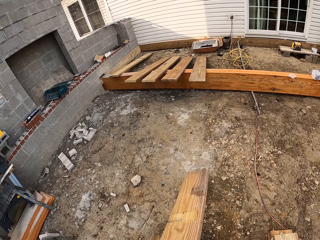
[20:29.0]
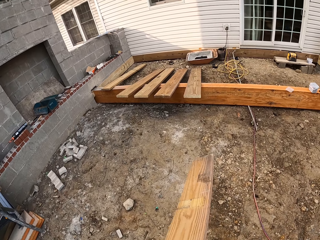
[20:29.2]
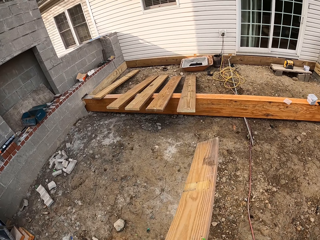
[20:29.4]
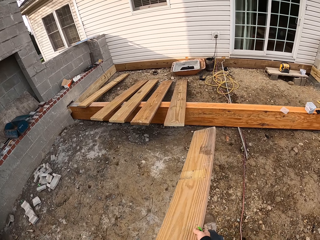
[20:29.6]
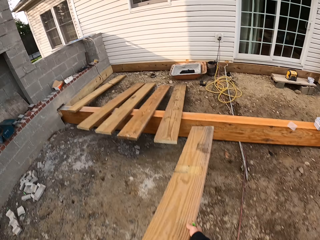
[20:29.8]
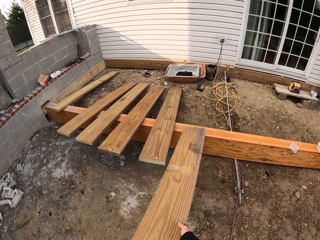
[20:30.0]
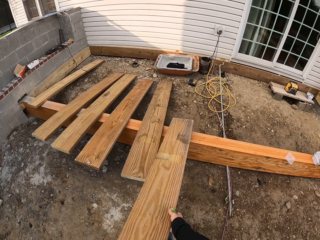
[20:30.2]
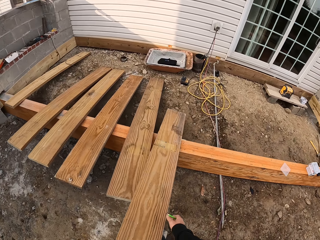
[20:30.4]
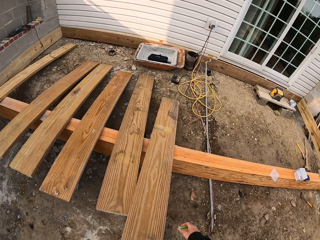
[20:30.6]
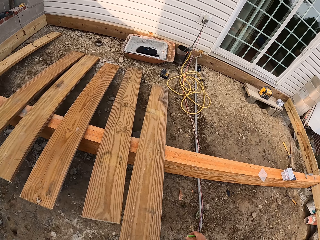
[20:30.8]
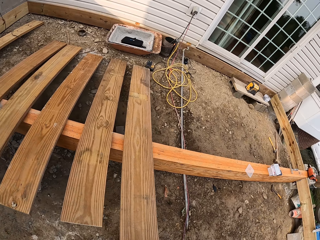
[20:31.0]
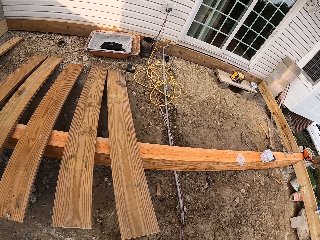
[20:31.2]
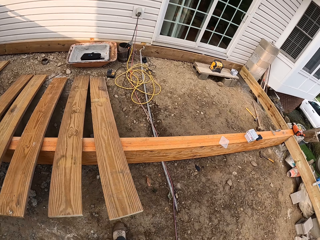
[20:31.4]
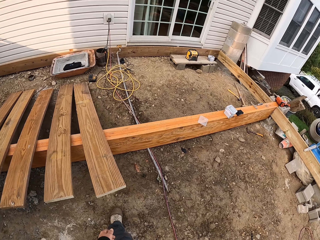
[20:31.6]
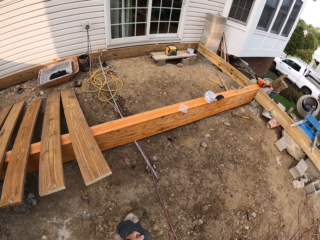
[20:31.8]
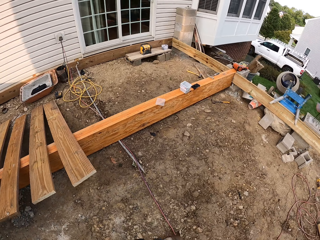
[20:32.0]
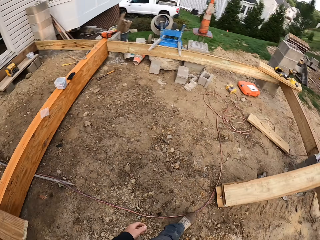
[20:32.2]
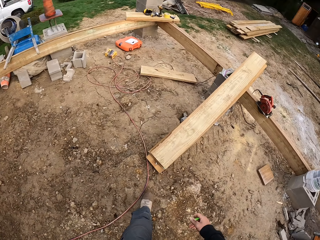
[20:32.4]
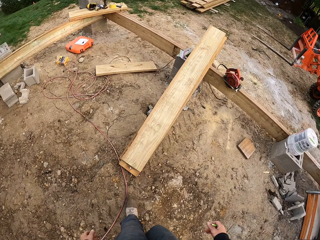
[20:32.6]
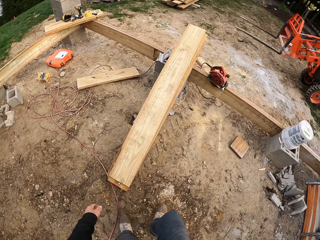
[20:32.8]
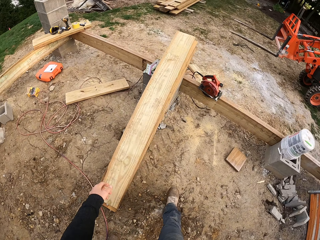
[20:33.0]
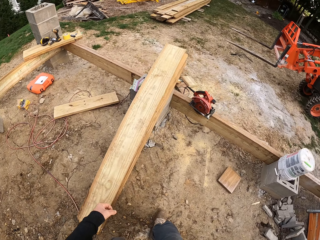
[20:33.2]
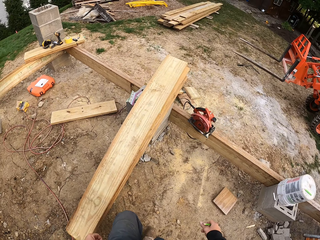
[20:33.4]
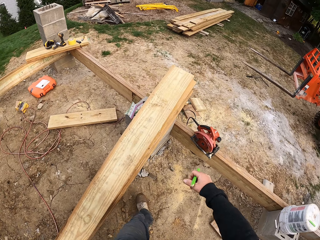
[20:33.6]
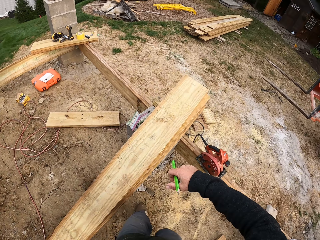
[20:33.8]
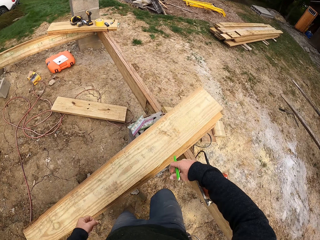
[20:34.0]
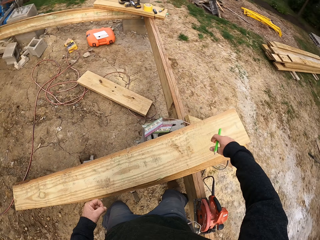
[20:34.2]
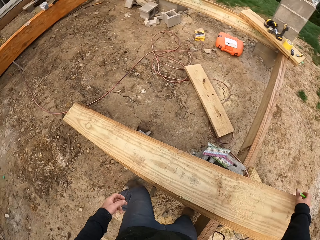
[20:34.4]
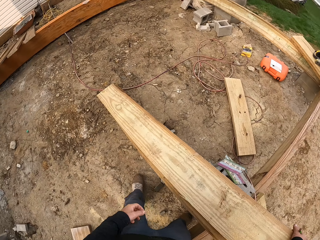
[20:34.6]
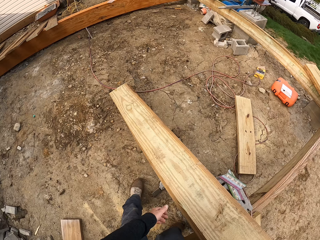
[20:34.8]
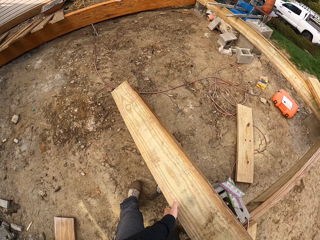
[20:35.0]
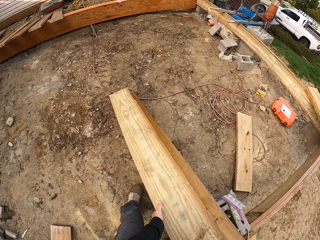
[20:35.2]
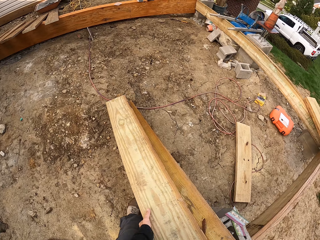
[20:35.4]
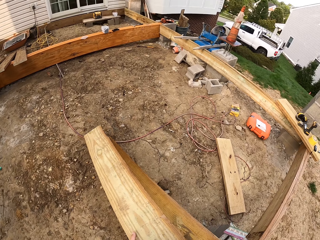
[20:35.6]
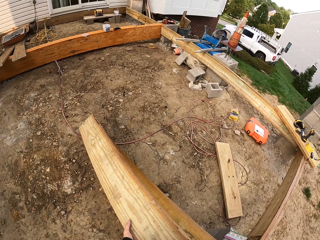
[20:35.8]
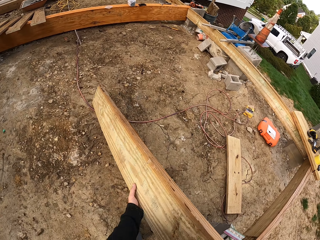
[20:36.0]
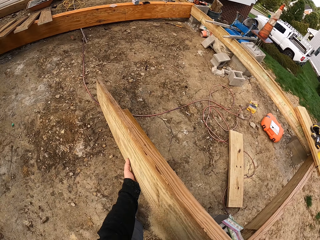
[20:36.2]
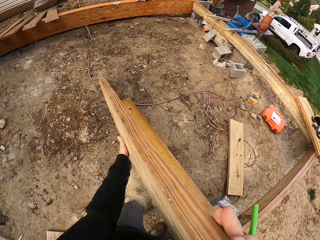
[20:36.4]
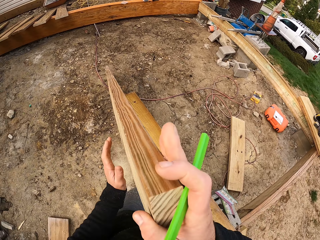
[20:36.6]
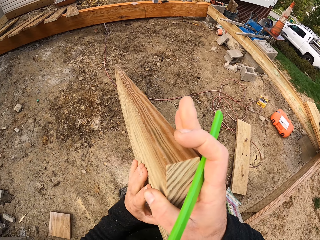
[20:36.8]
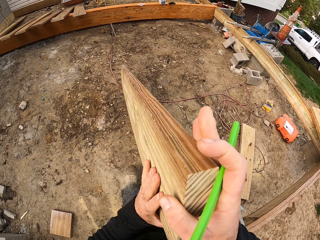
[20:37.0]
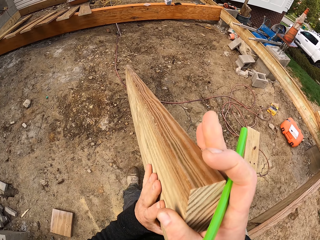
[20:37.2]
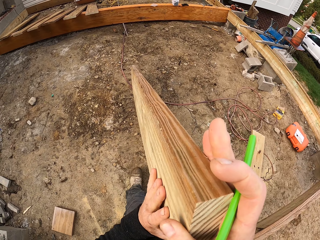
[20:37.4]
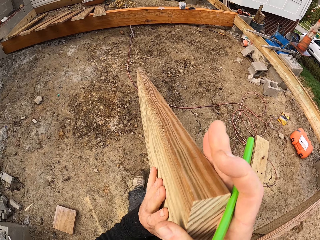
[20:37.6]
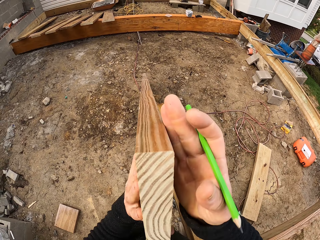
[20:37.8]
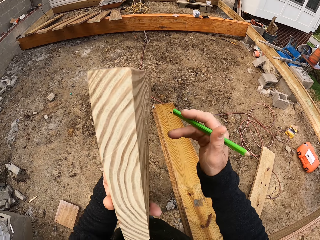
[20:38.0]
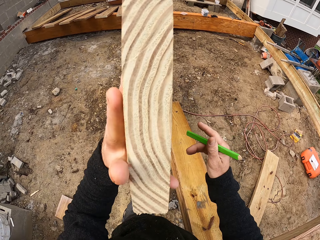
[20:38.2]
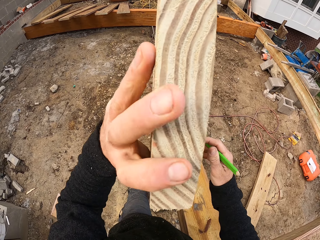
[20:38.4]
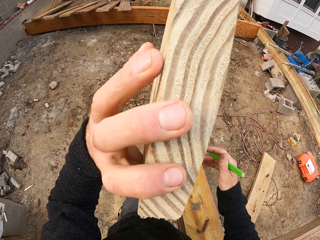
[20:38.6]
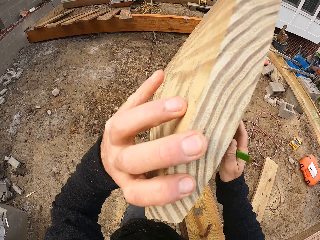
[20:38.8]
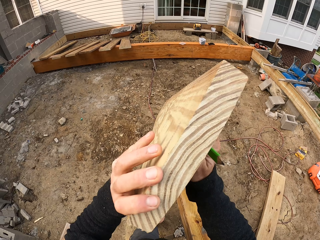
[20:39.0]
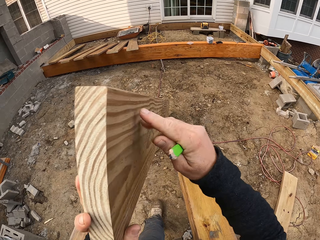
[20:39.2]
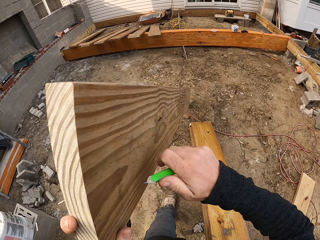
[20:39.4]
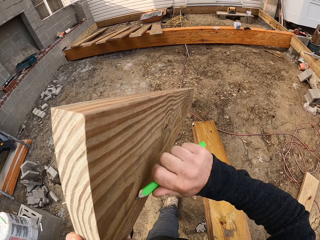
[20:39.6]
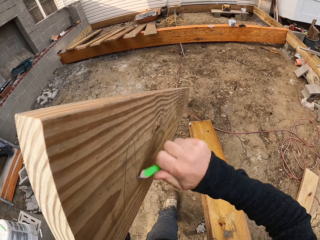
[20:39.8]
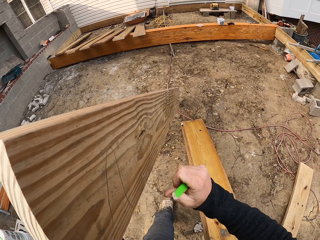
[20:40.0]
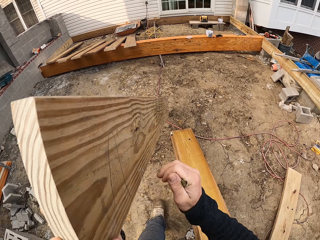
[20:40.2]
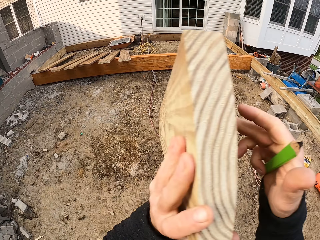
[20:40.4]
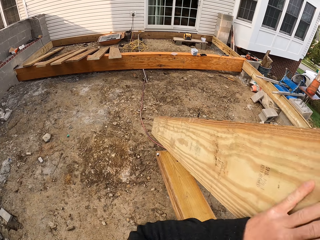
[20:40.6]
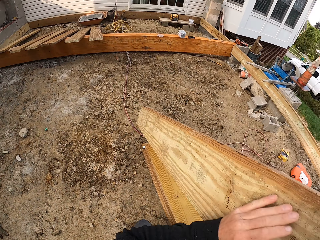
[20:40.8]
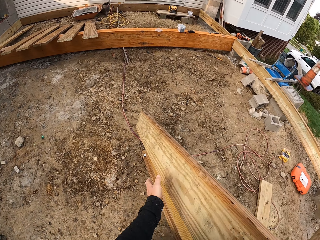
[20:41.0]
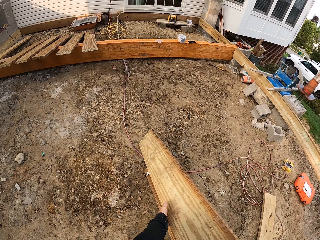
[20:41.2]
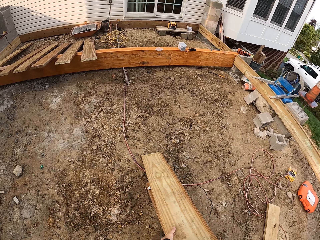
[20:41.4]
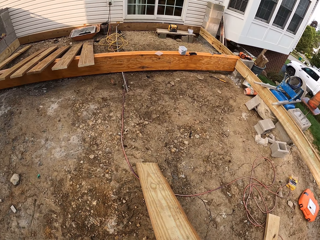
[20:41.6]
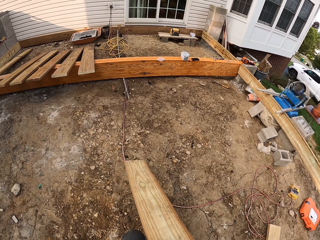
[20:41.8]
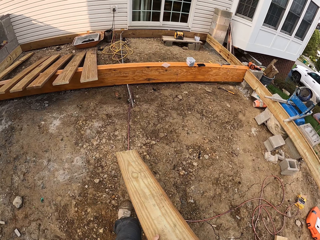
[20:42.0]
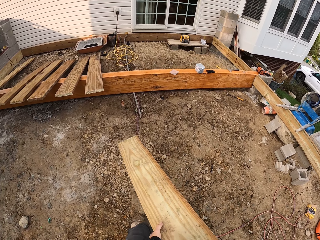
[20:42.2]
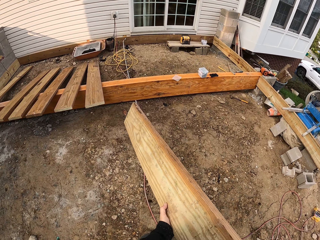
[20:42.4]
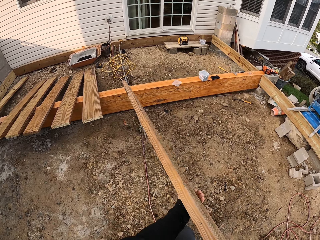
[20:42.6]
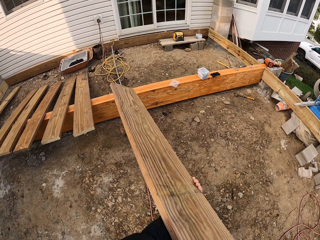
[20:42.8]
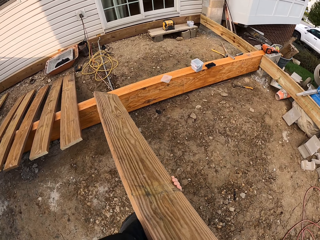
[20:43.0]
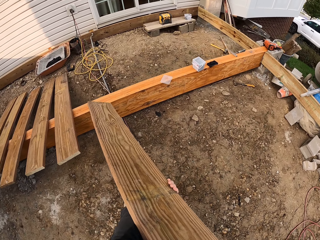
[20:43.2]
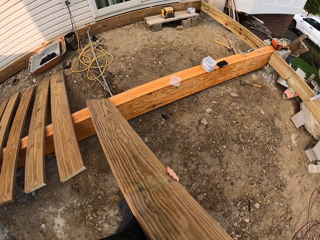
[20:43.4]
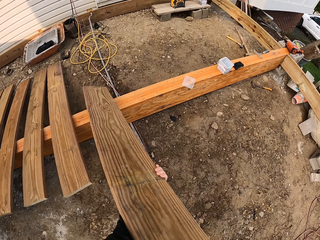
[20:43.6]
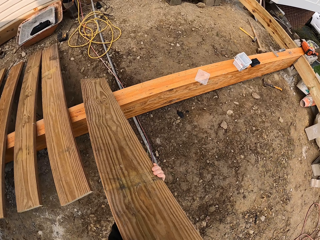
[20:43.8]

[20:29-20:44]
The camera wearer carries a piece of wood. They walk around the construction site with the wood. They drop the piece of wood on the ground. They walk around the construction site. They pick up the piece of wood and hold the piece of wood. They look at the side of the piece of wood. They draw on the piece of wood. They carry the piece of wood.

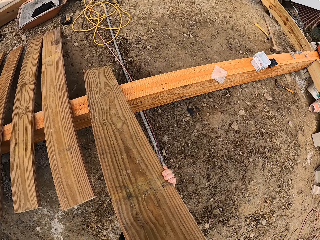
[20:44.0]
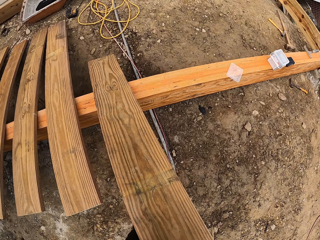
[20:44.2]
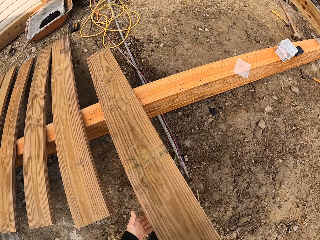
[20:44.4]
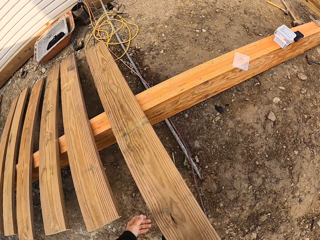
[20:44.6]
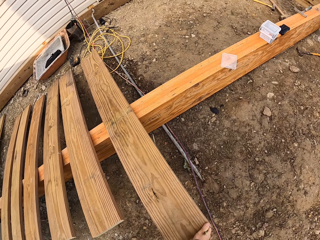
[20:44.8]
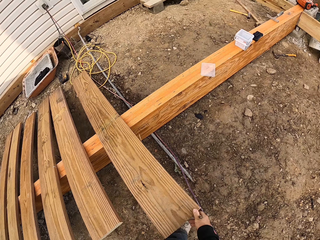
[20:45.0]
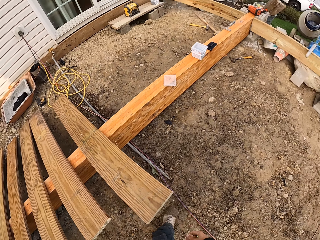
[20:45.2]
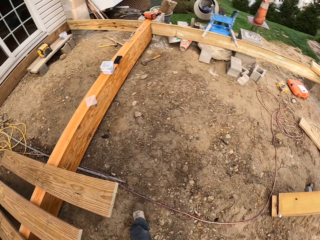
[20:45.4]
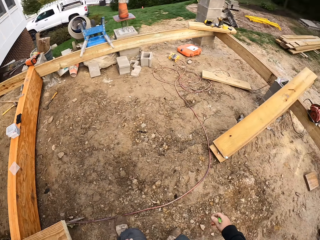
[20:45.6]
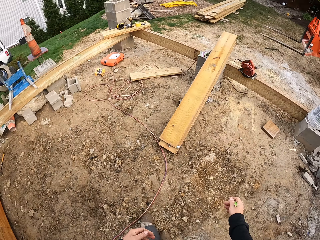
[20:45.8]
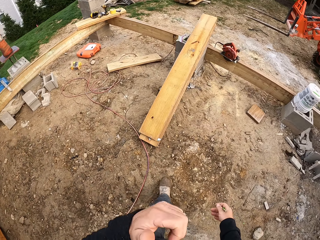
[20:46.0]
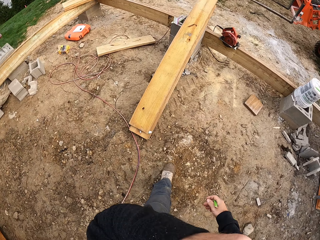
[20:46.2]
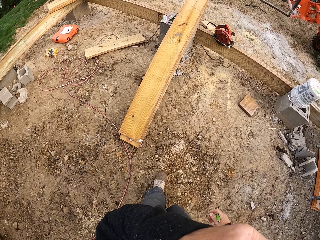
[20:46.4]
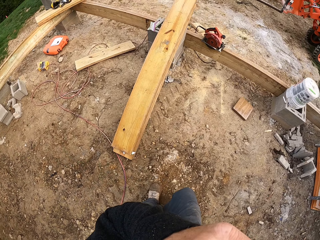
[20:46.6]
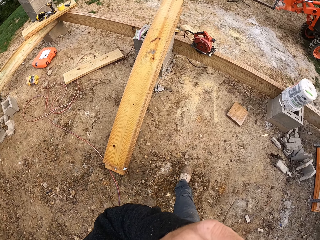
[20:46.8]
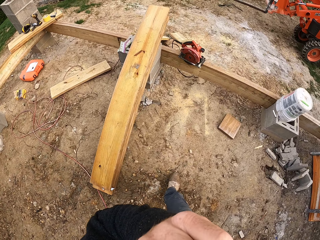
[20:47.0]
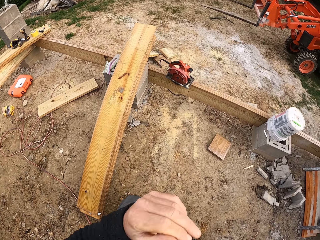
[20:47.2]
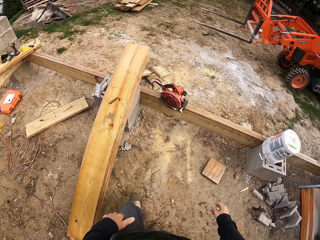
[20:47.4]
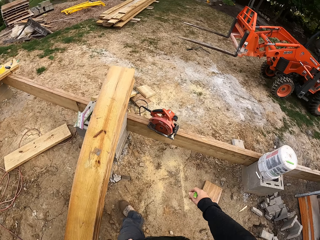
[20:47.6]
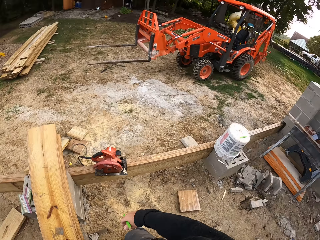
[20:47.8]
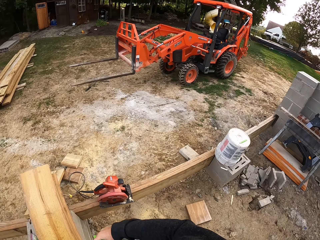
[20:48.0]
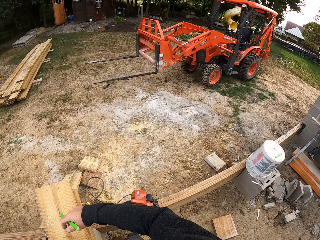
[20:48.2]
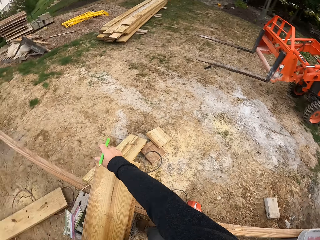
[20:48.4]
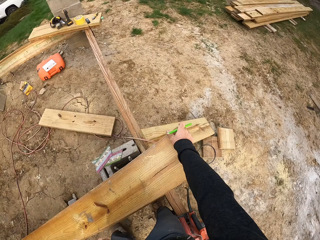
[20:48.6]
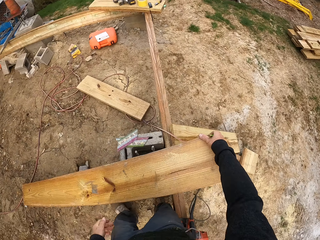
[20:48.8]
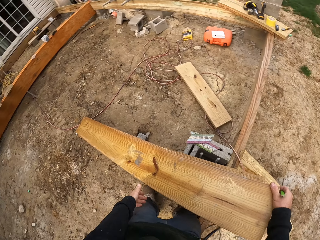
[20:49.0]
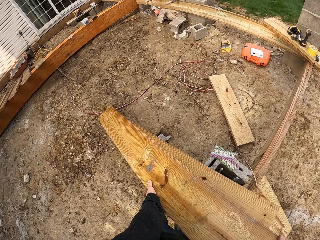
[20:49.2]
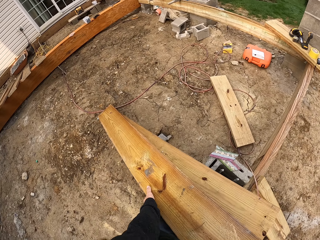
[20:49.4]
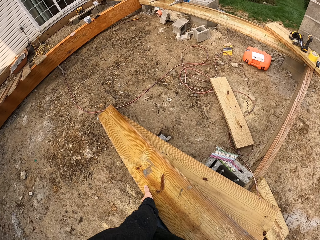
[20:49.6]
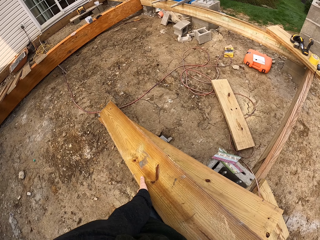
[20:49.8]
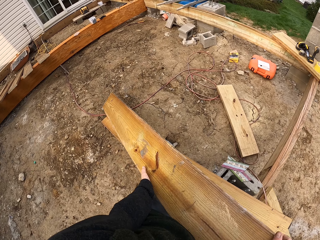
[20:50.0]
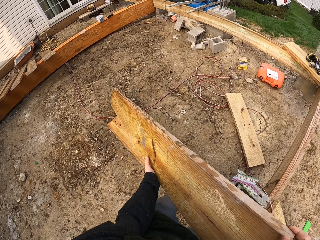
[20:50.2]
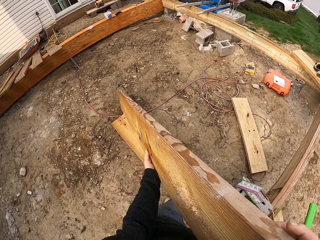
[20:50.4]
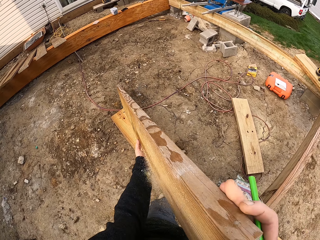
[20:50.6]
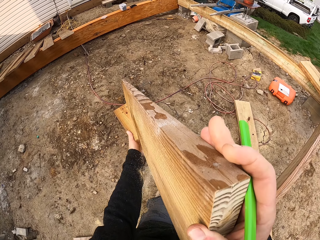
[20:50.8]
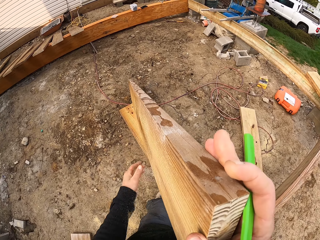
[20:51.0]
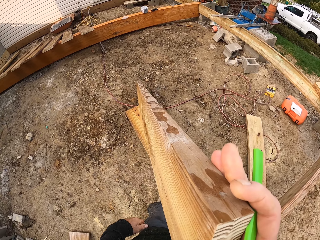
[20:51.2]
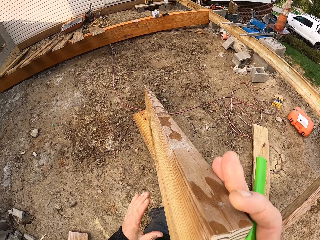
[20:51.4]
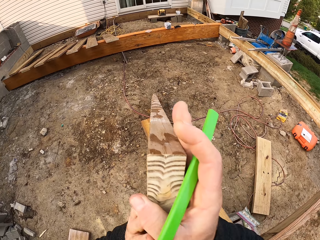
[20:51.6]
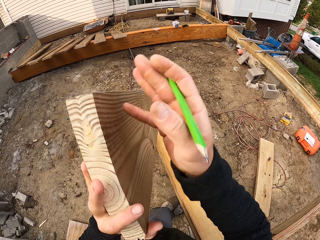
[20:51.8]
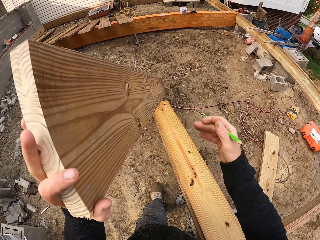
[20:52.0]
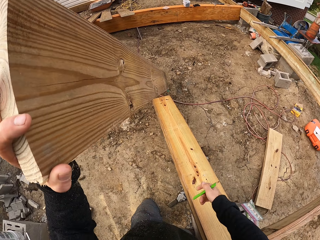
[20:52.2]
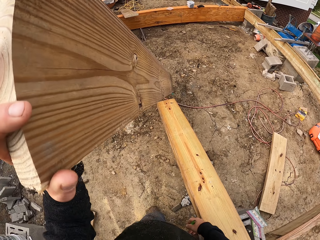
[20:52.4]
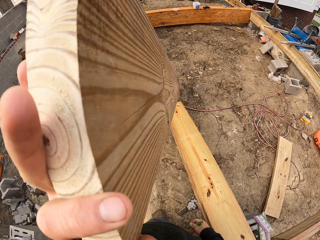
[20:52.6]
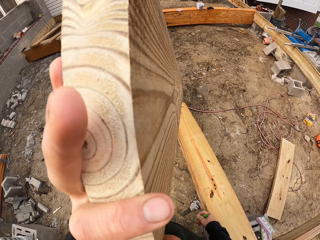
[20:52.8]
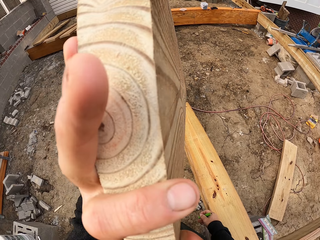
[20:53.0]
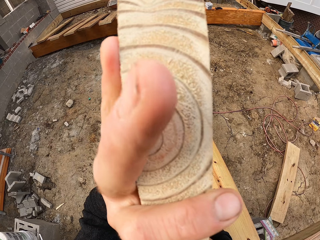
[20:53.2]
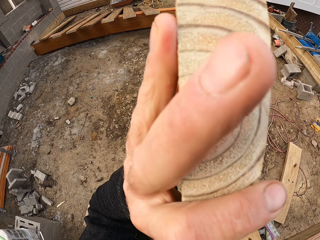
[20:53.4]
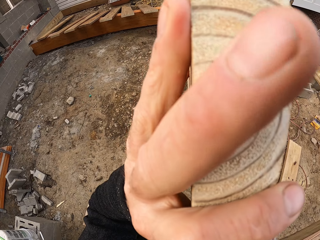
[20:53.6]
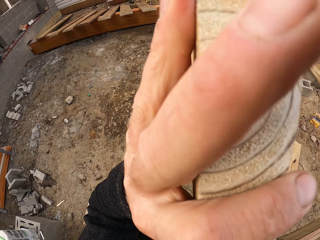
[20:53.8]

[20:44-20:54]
The camera wearer drops the piece of wood on the ground. They walk around the construction site. They hold the piece of wood and pick up the piece of wood. They look at the side of the piece of wood.
